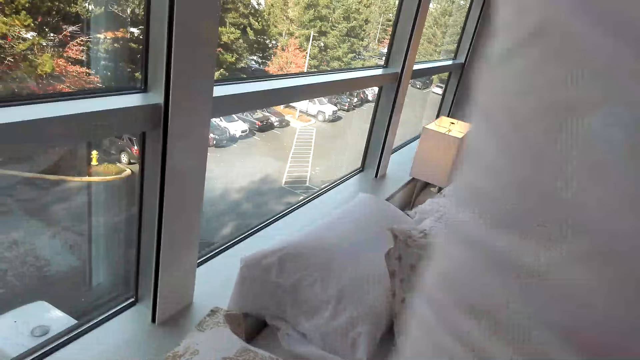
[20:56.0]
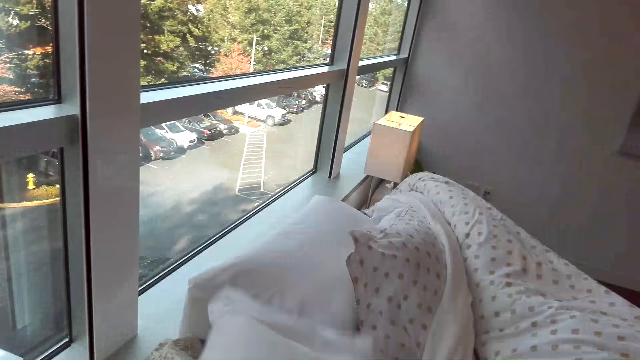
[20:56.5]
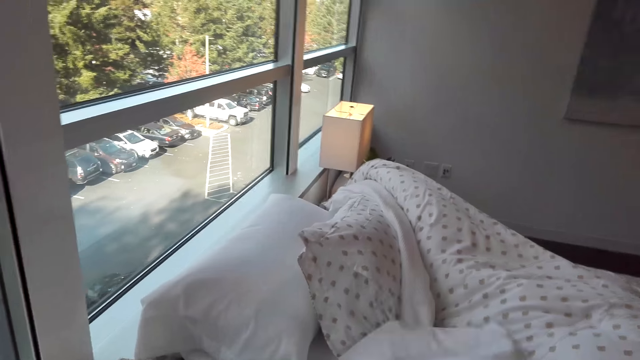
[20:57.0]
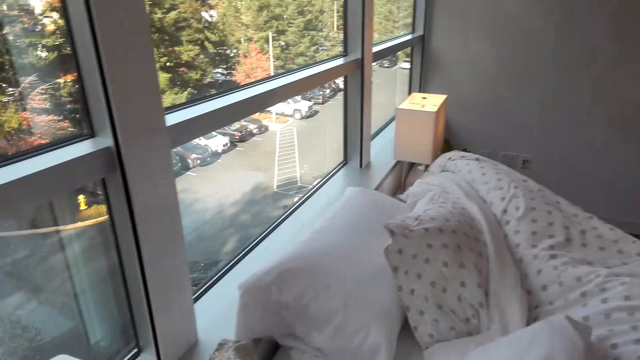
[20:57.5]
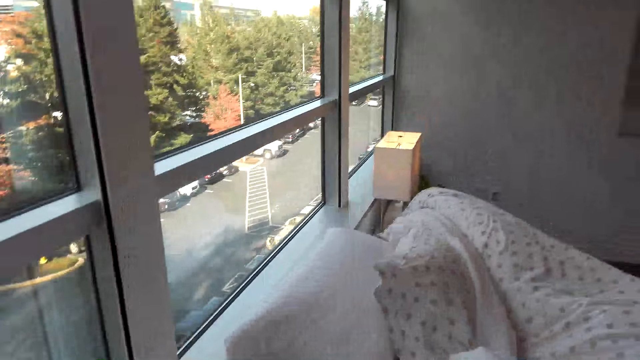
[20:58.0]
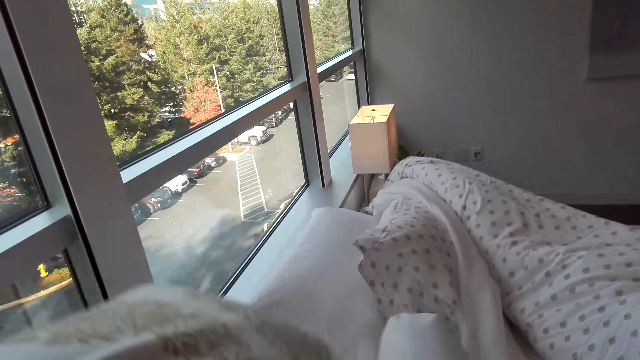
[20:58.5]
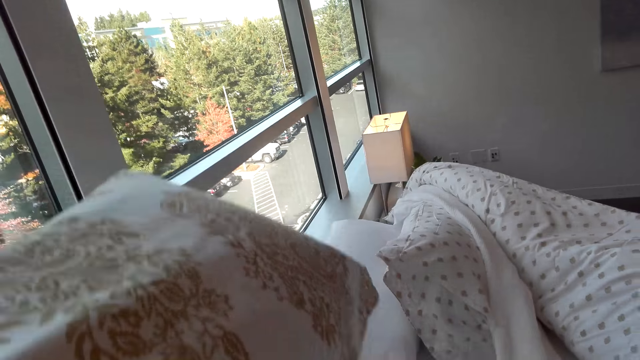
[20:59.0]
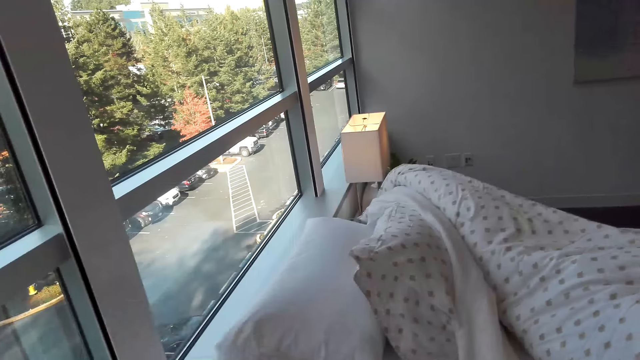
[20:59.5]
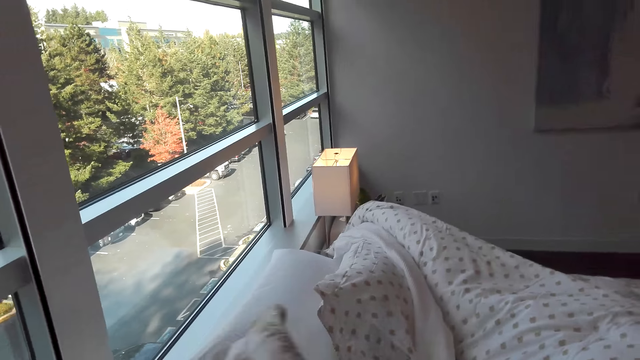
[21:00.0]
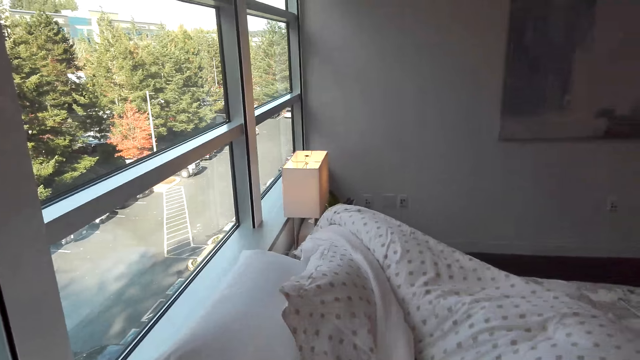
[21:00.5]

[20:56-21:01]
The camera wearer throws a pillow on the bed.

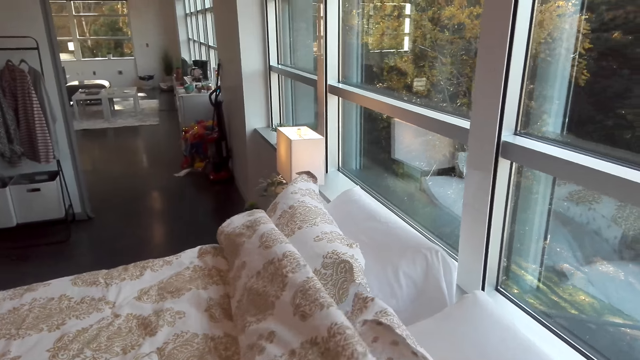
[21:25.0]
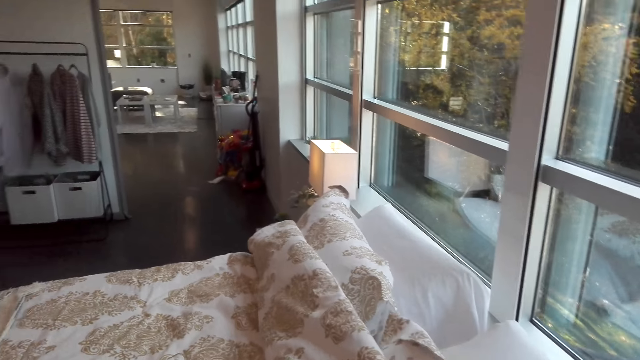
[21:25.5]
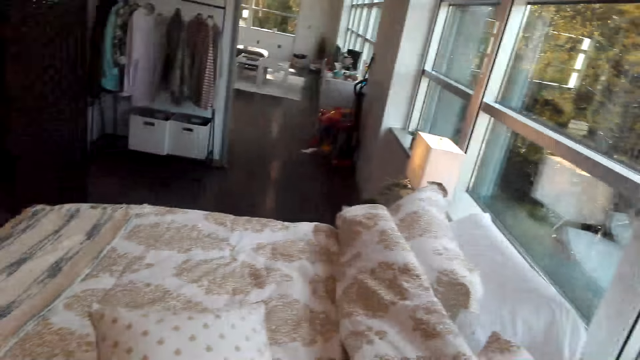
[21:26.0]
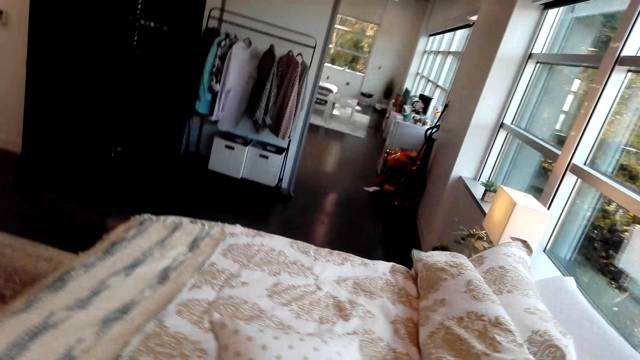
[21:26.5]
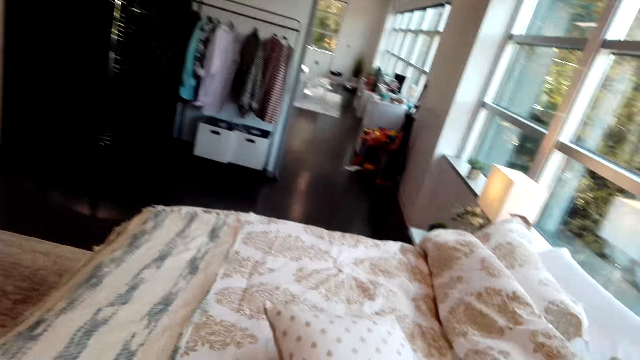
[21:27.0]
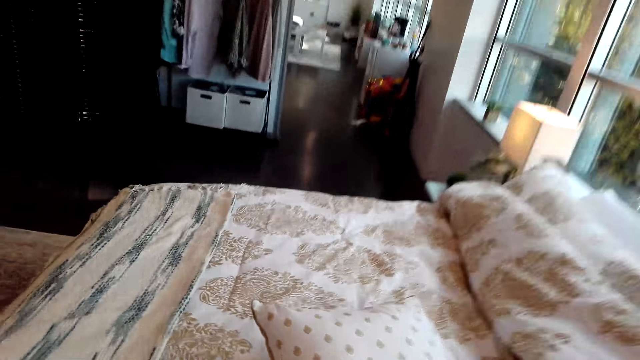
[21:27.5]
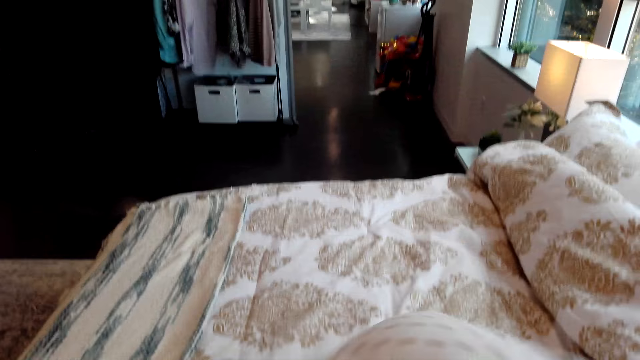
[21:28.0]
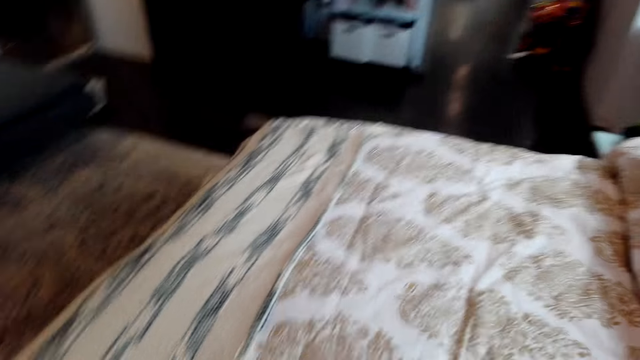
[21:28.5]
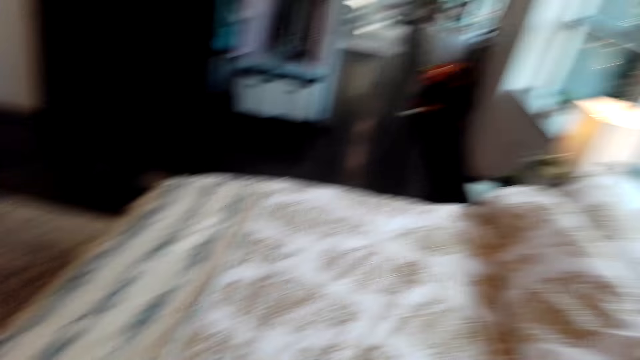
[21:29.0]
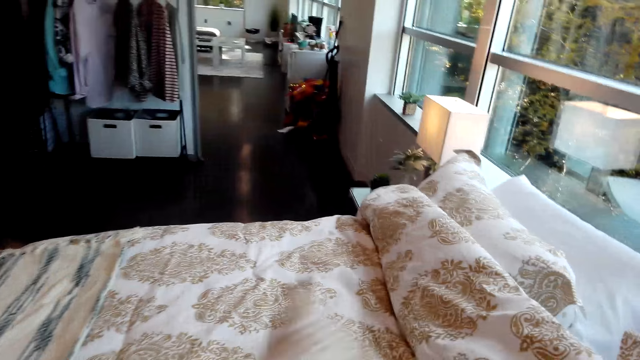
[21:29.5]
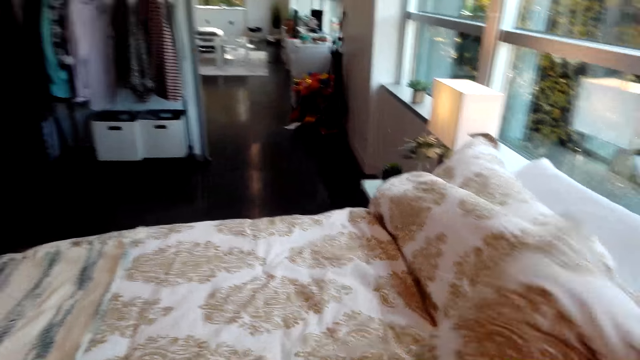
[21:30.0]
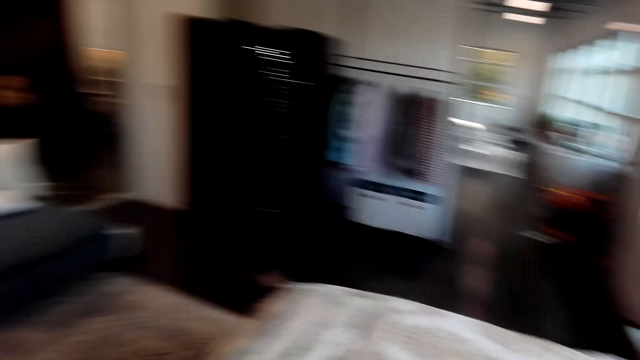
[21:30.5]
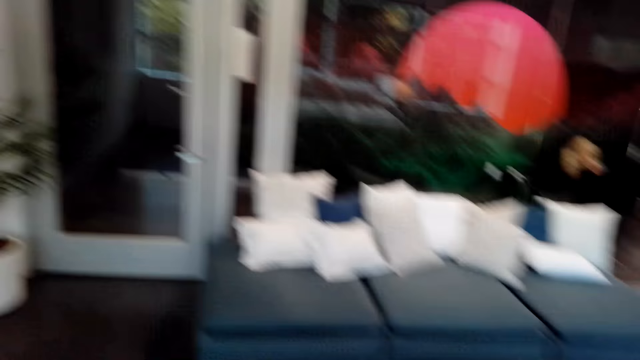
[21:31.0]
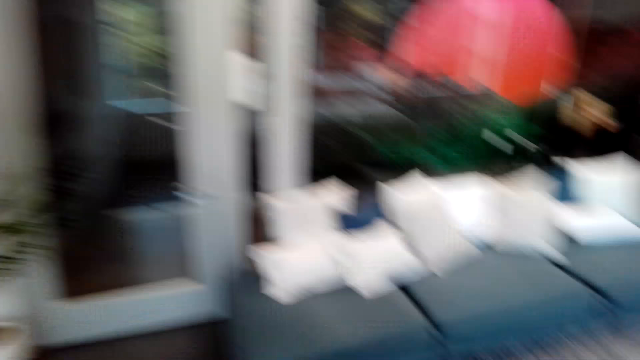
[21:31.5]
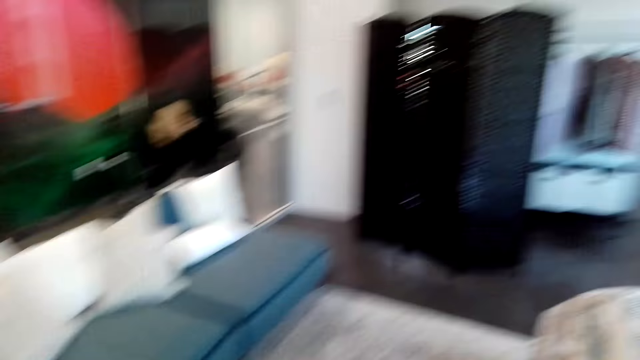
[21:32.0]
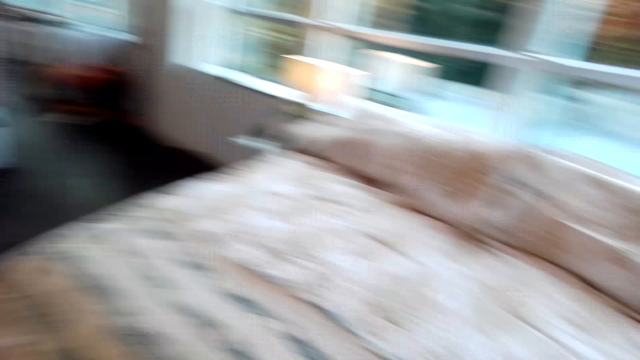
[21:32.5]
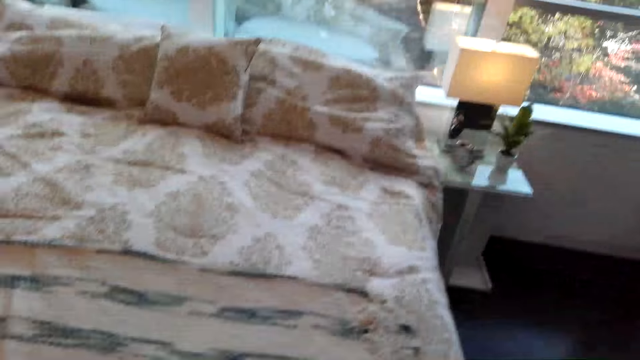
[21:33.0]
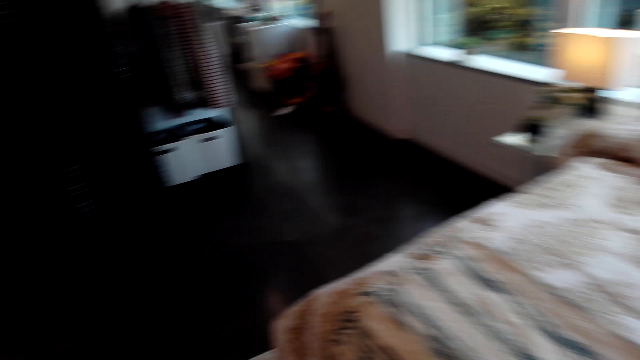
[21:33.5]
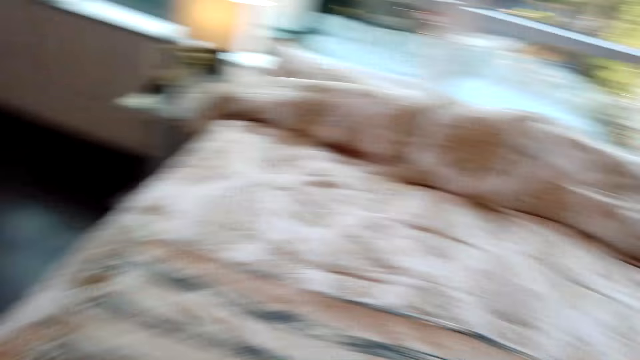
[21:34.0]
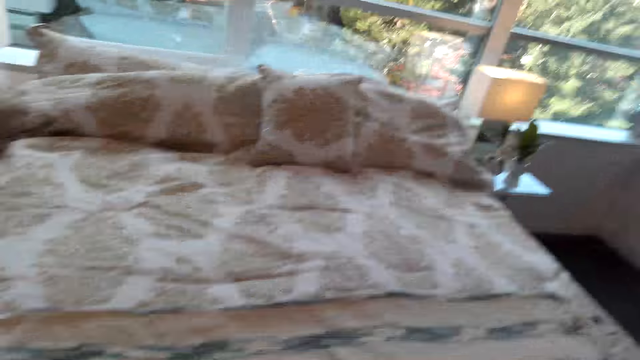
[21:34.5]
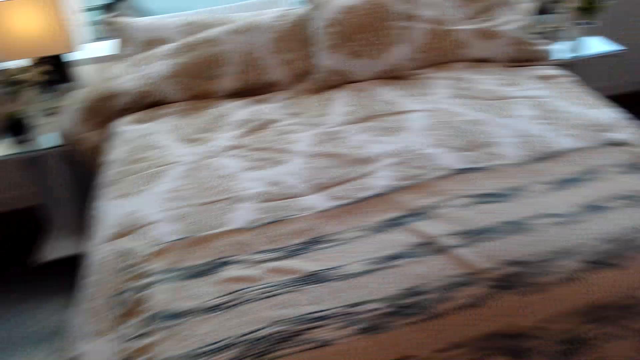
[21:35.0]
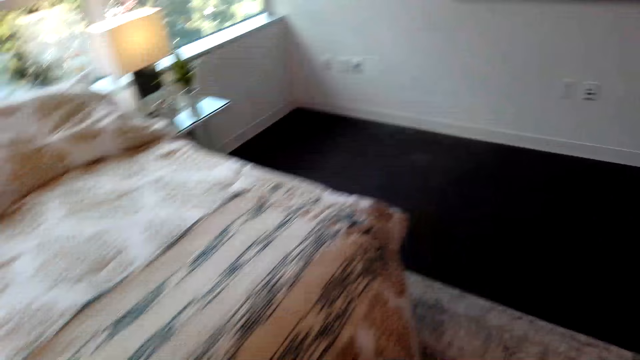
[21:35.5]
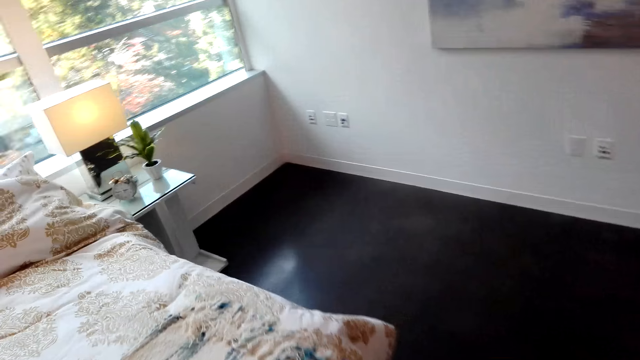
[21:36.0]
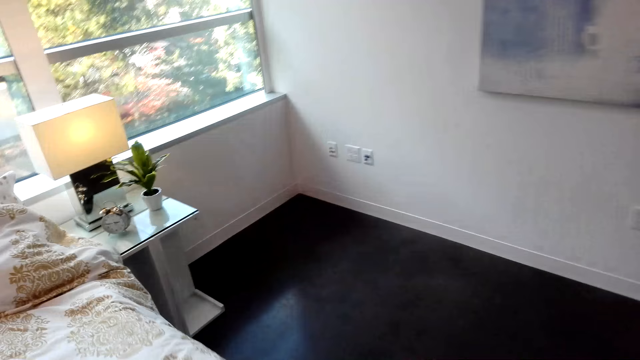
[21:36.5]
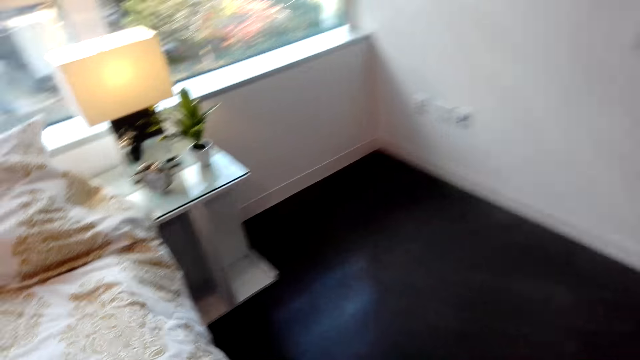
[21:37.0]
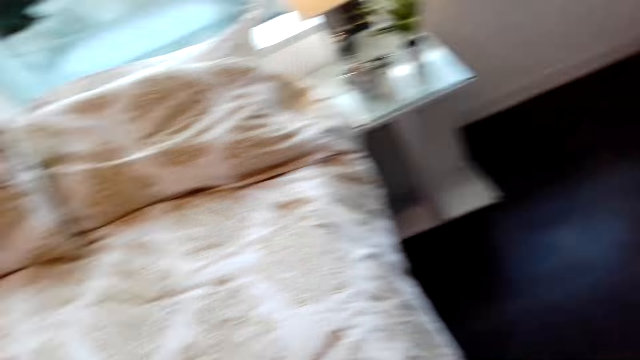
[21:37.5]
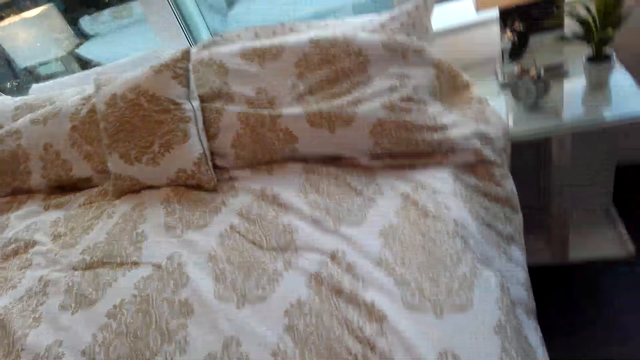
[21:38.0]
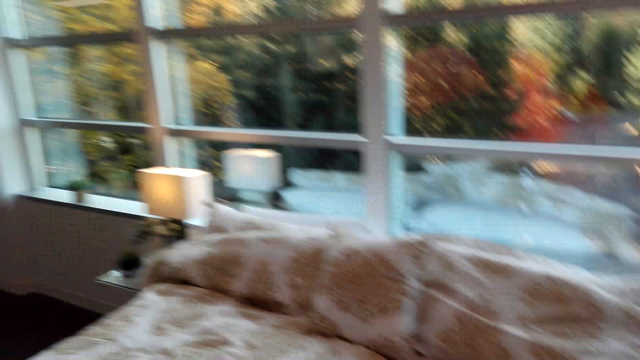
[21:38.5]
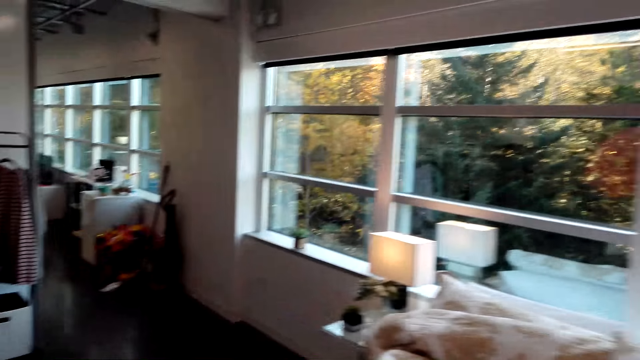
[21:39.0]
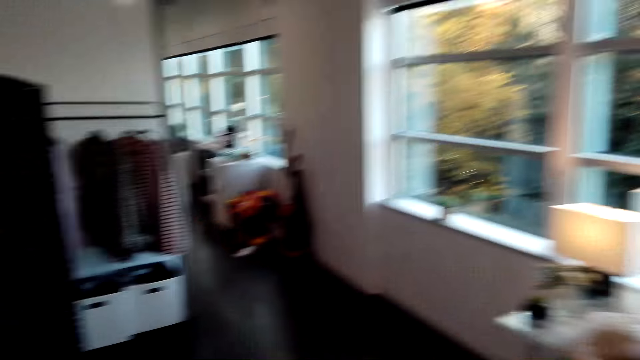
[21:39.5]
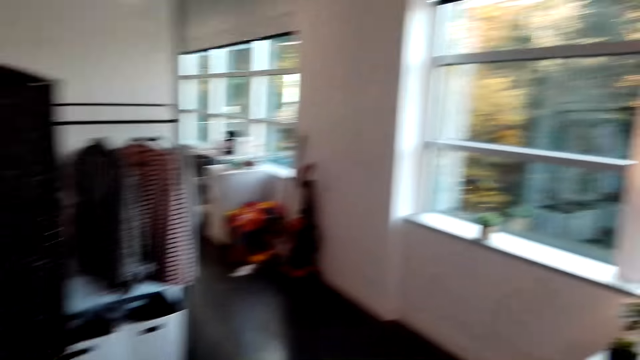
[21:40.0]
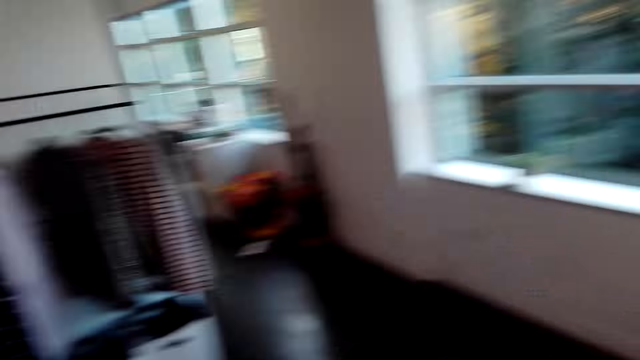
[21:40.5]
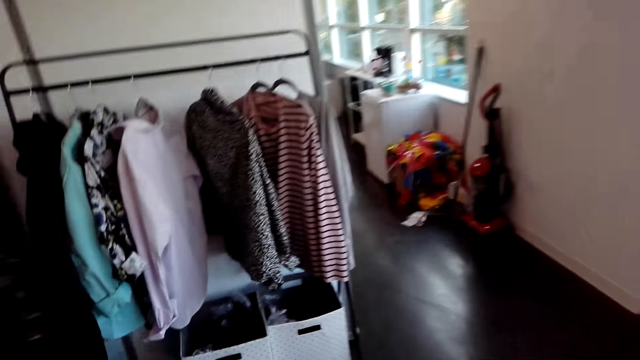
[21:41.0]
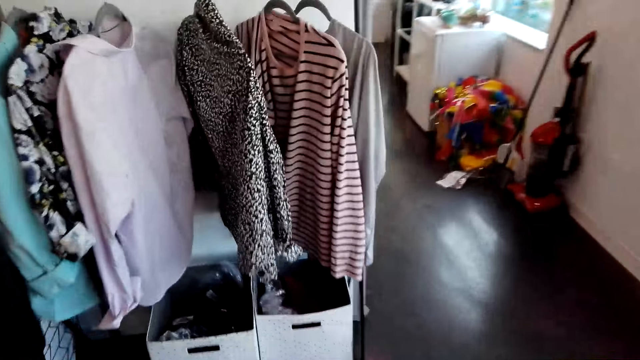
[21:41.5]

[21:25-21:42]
The camera wearer picks a pillow from the bed and throws the pillow on the bed. They walk in the room.
